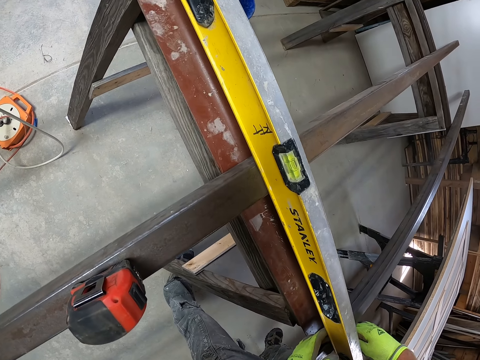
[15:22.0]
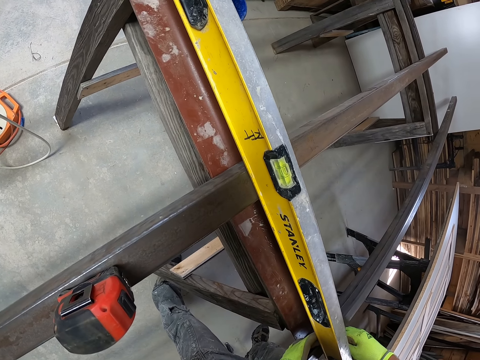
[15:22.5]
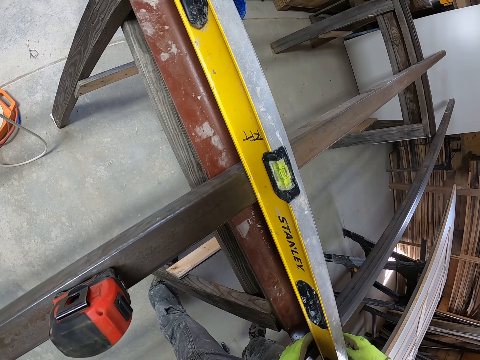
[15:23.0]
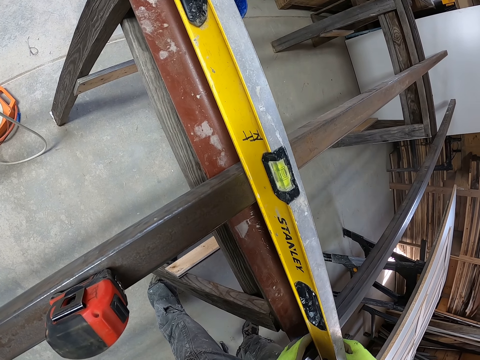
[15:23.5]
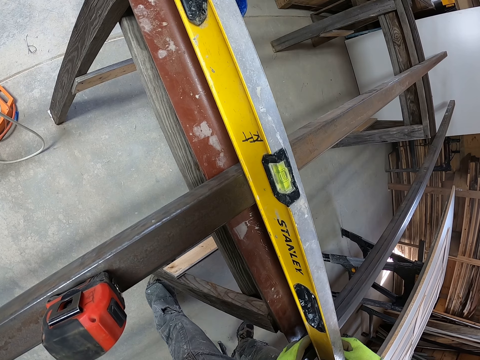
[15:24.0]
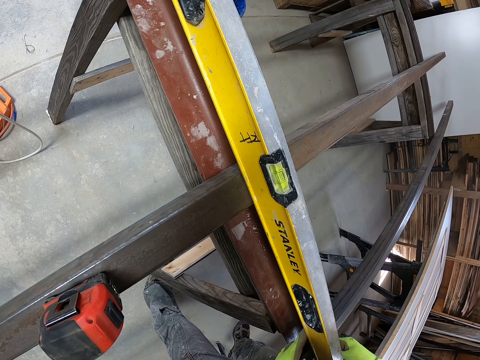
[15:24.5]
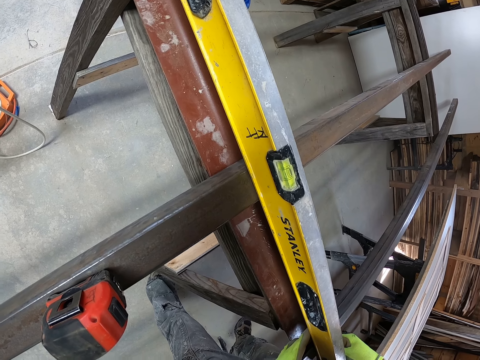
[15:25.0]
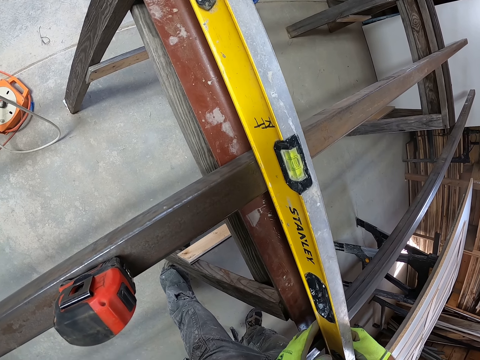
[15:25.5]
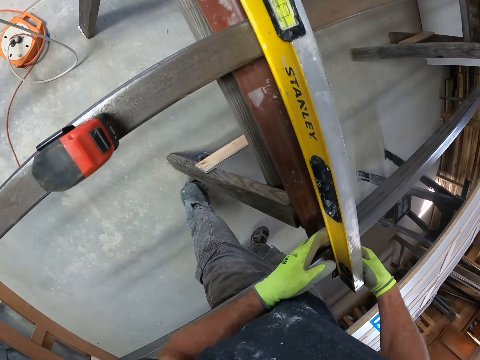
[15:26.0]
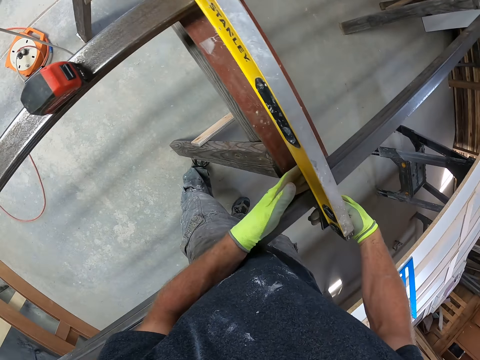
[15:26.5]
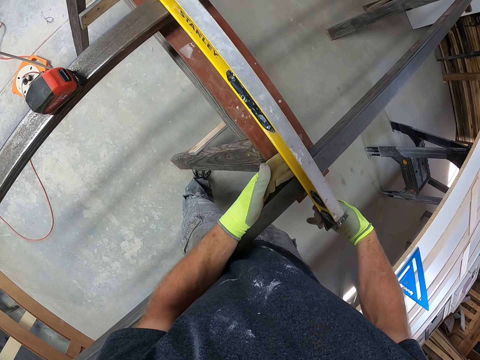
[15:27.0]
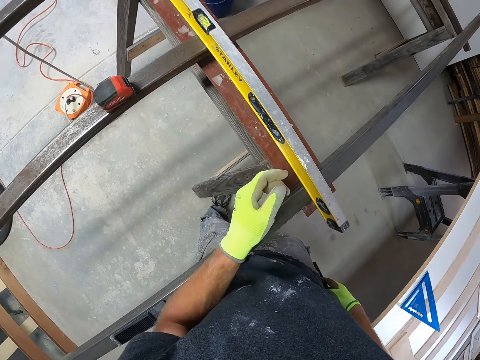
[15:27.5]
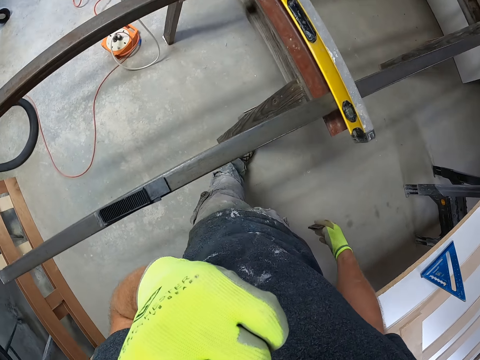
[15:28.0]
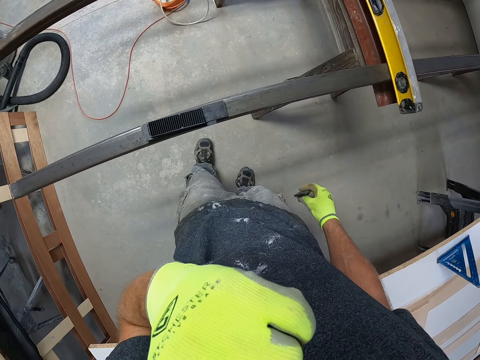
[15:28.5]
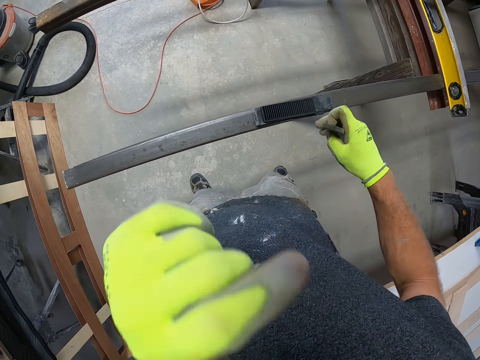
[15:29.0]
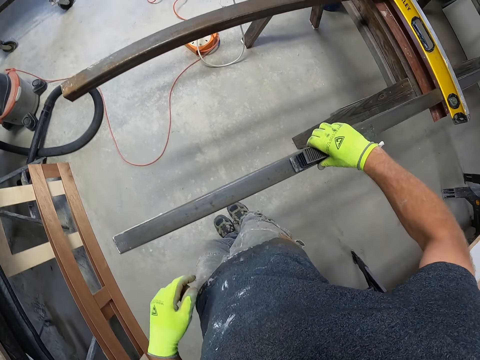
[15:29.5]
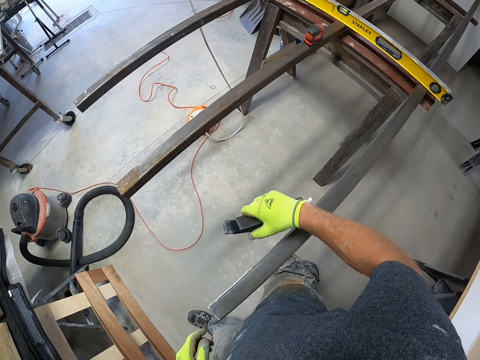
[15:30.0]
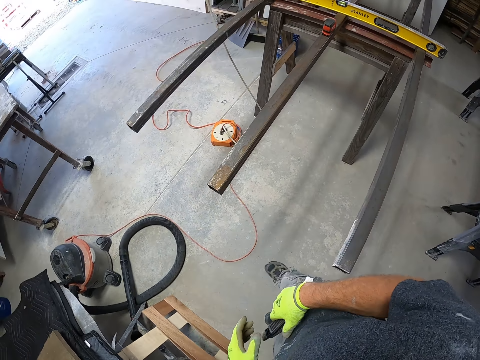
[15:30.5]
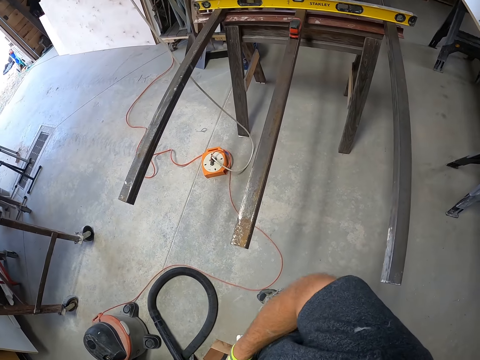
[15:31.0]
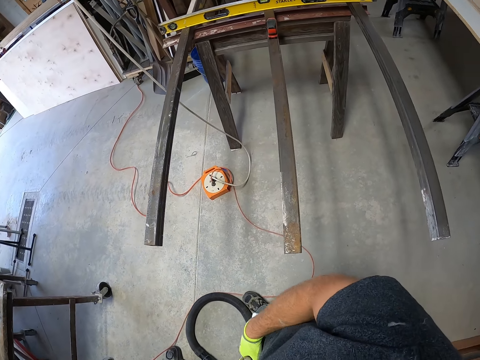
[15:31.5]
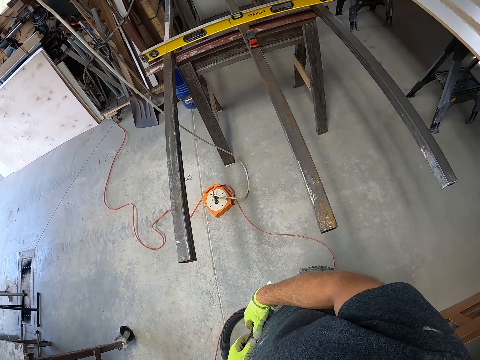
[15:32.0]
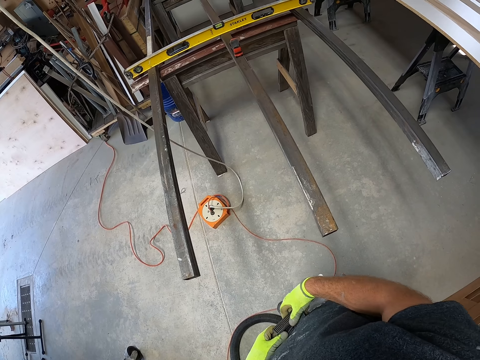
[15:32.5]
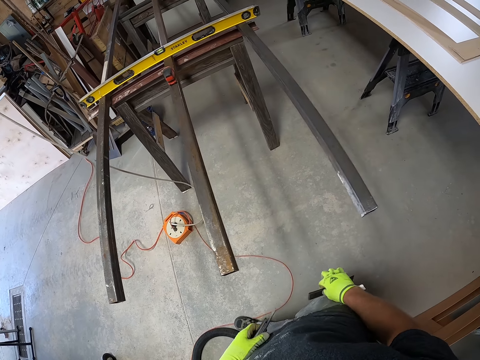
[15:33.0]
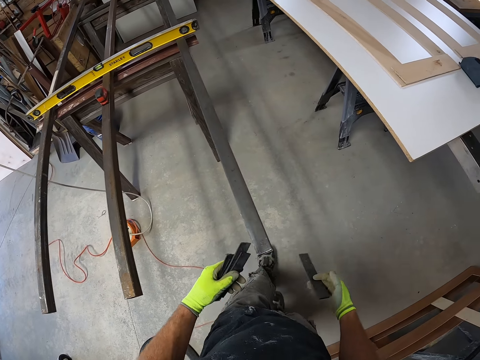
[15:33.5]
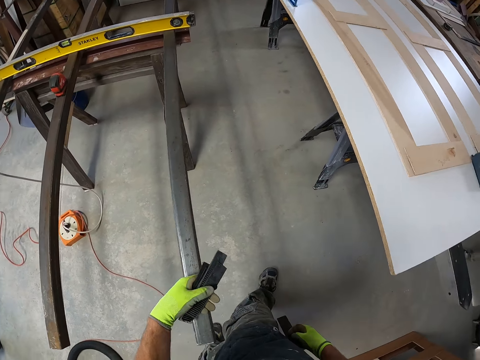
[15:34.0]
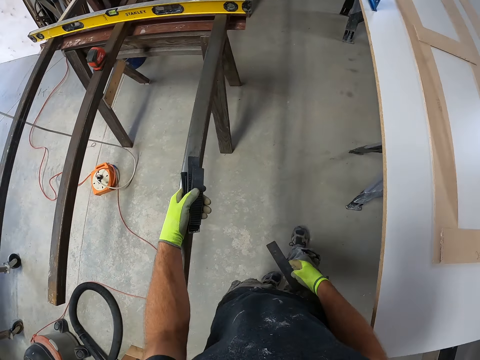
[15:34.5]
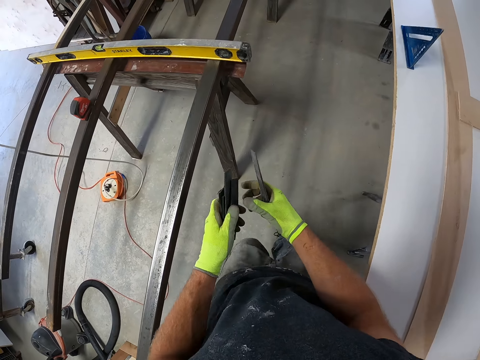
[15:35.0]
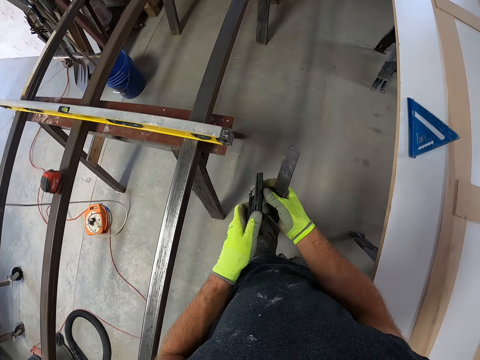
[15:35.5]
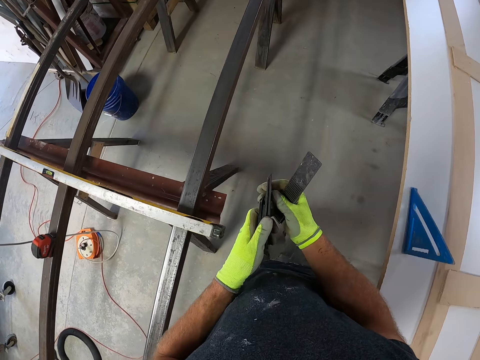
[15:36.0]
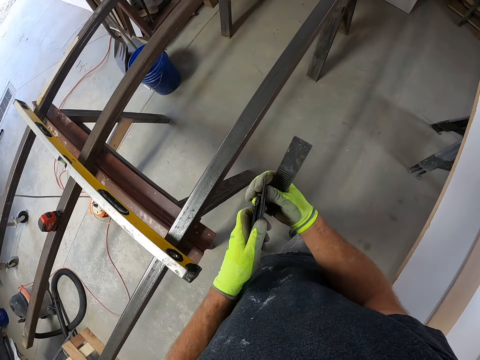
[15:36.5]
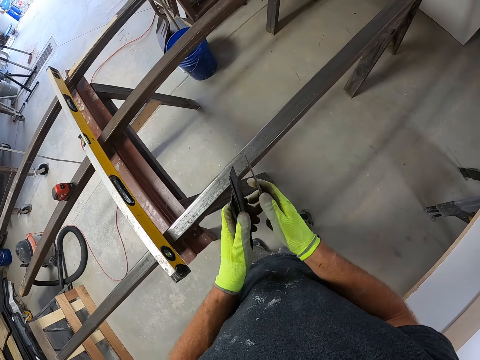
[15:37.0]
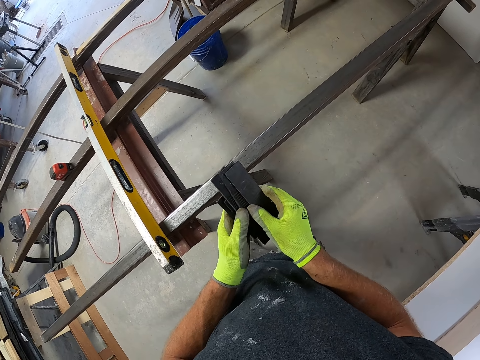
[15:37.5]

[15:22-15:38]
The camera wearer fixes the piece of wood on the wood. He adjusts the level measurement on the iron. He touches his face. He picks up the tile or piece of wood from the iron. He walks around.

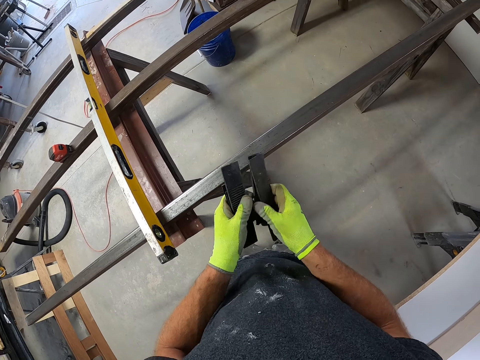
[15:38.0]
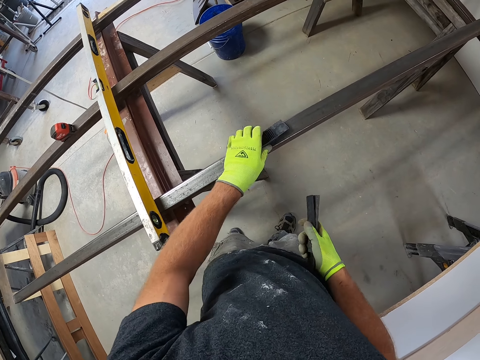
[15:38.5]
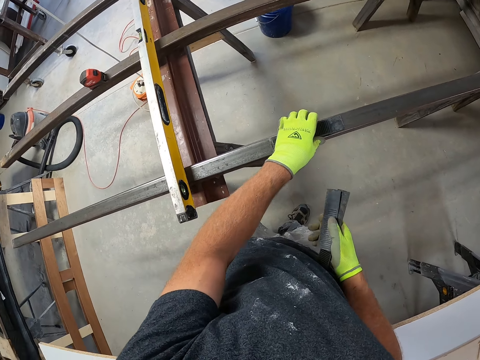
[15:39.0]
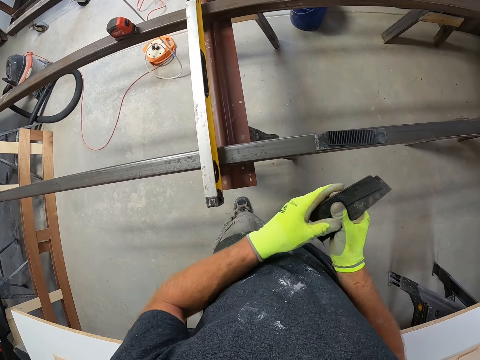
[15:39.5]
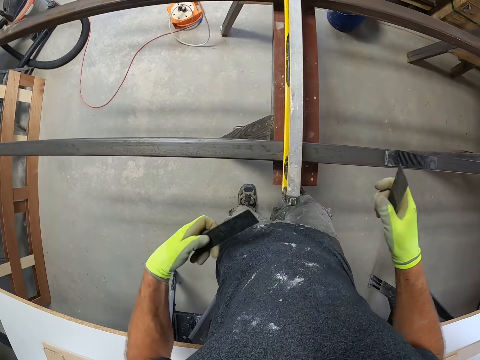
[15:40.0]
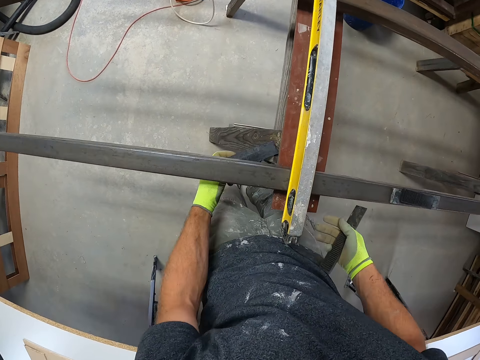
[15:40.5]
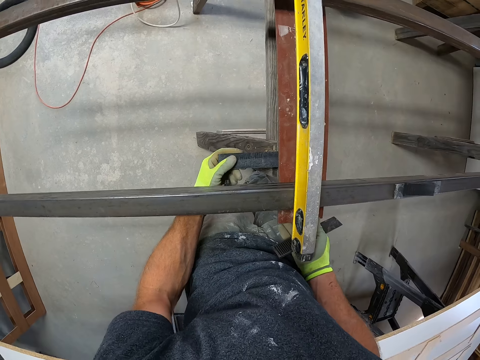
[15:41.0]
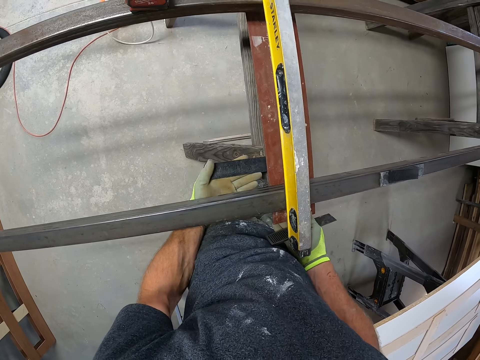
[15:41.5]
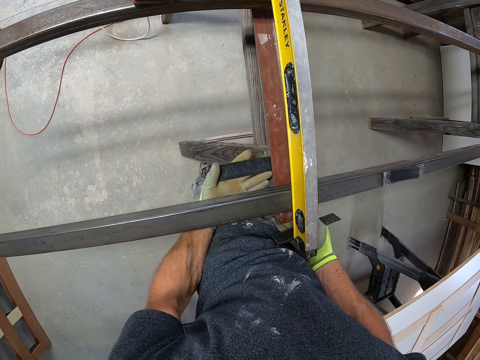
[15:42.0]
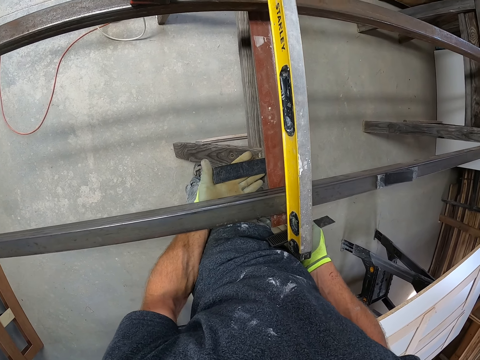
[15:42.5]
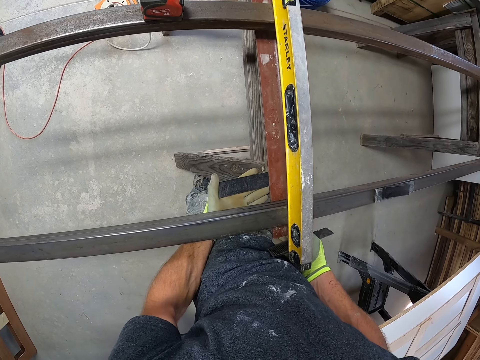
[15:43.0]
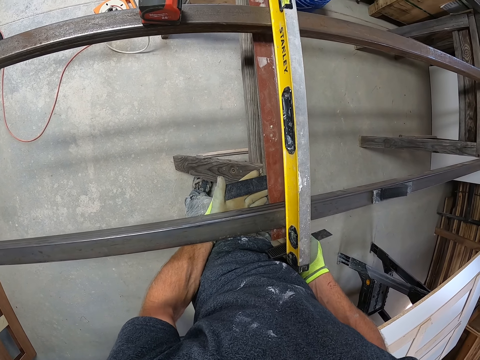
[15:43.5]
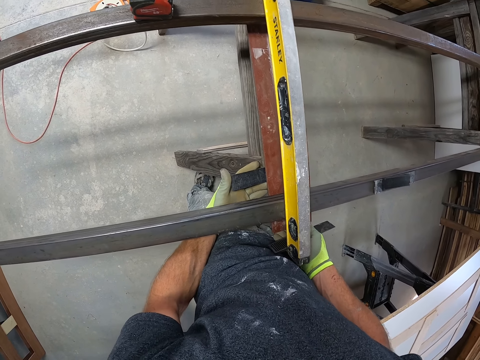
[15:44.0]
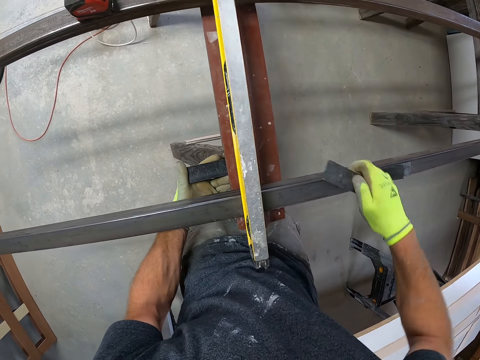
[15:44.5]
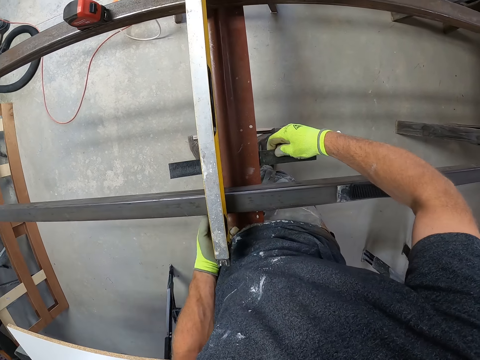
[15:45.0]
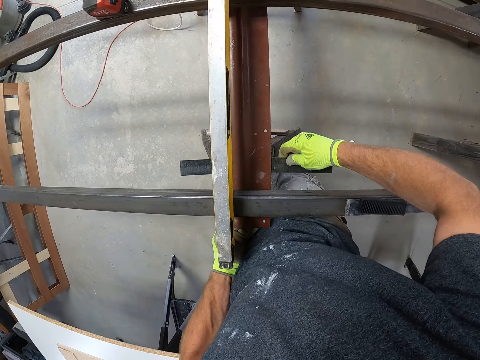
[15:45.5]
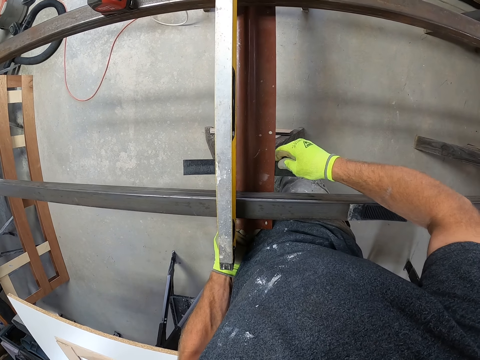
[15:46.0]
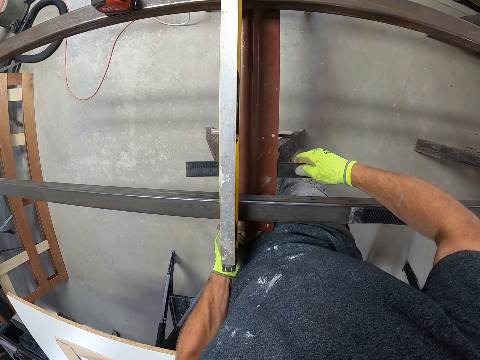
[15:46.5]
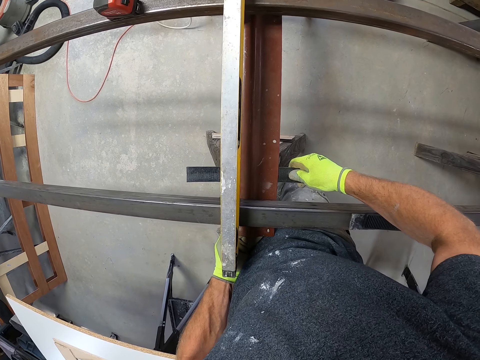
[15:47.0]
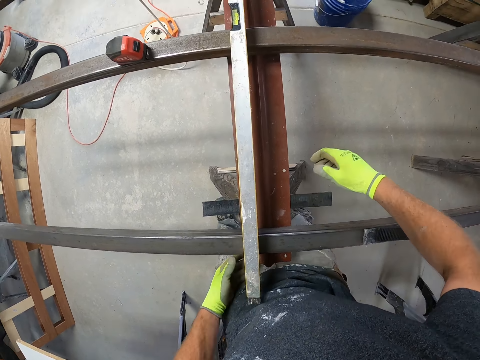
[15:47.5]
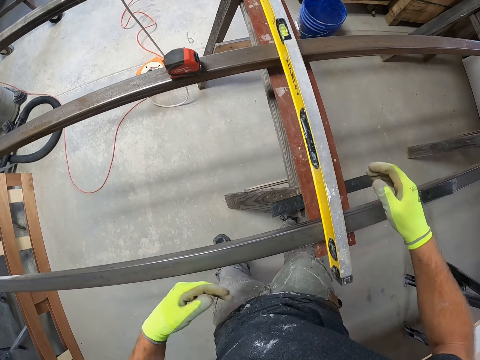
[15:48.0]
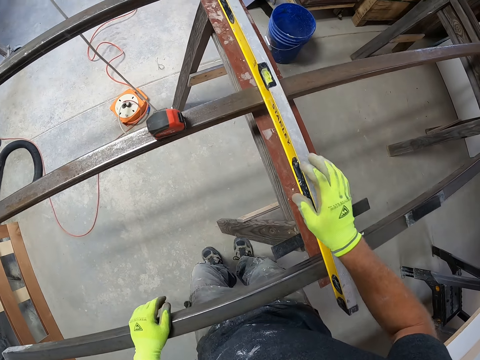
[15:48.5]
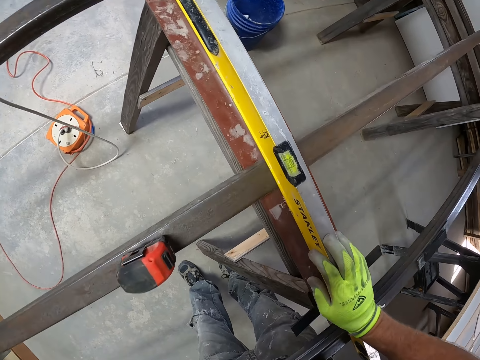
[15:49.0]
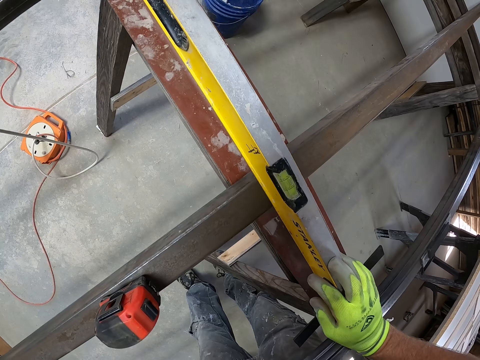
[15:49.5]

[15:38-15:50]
The camera wearer drops a tile on the iron. They place the tile underneath the wood.
